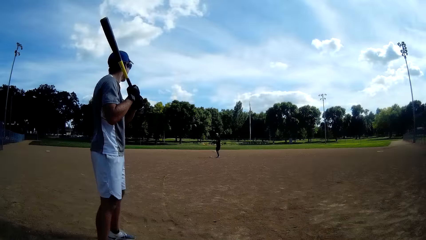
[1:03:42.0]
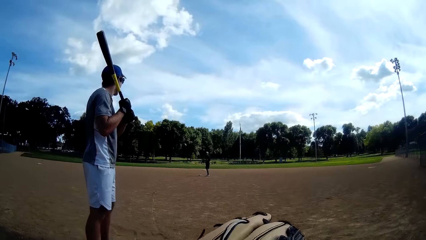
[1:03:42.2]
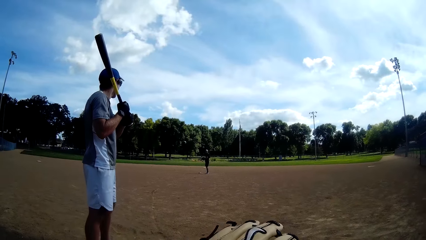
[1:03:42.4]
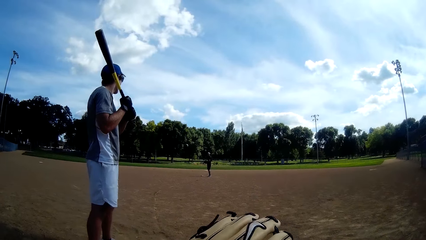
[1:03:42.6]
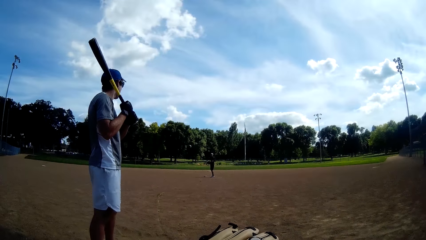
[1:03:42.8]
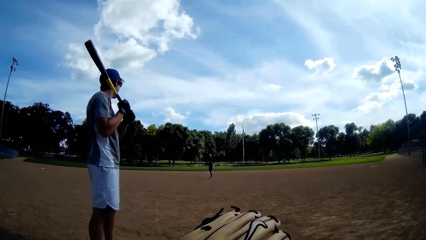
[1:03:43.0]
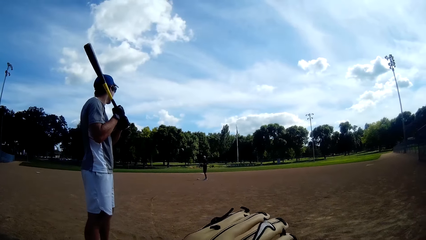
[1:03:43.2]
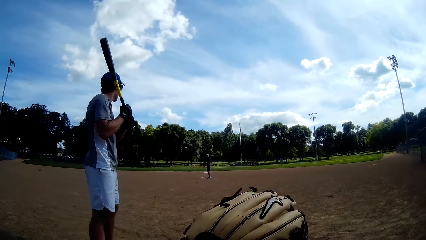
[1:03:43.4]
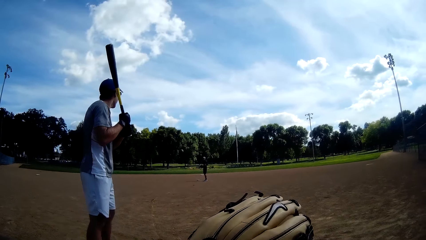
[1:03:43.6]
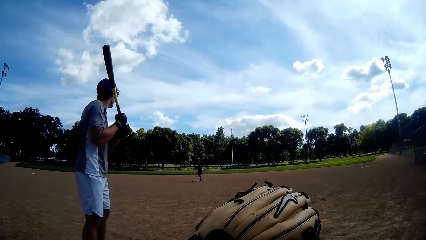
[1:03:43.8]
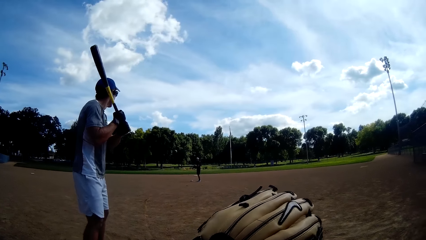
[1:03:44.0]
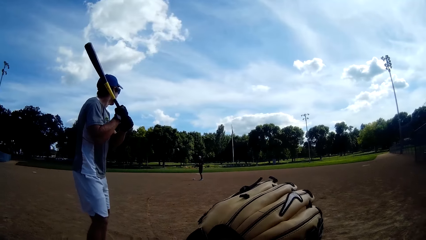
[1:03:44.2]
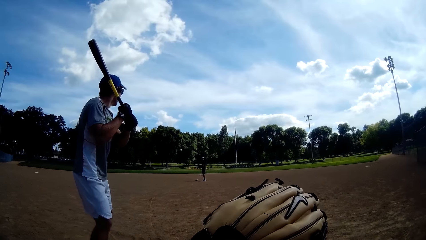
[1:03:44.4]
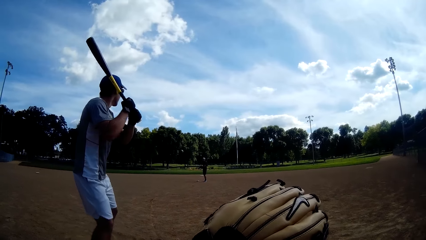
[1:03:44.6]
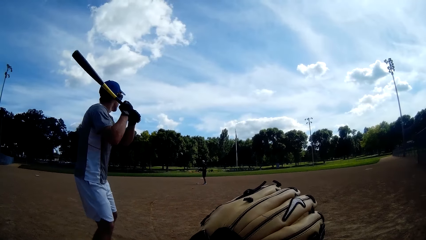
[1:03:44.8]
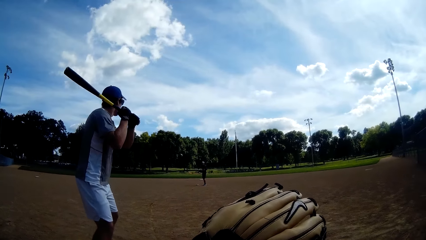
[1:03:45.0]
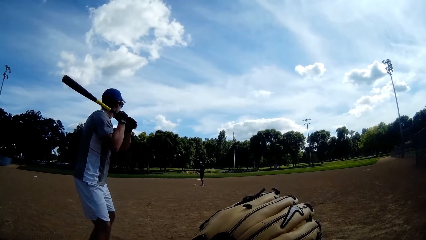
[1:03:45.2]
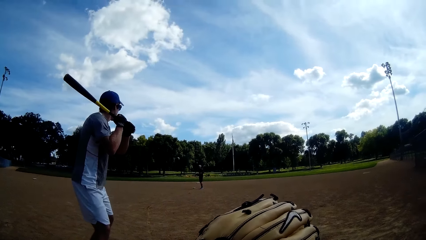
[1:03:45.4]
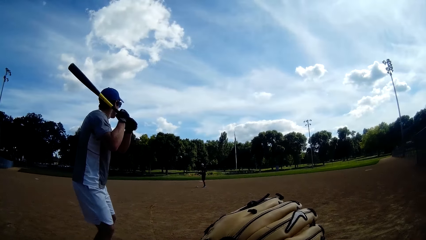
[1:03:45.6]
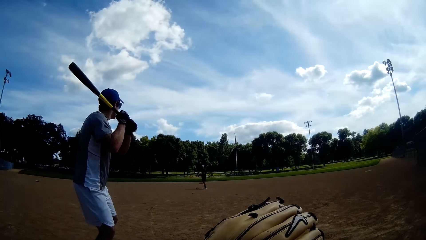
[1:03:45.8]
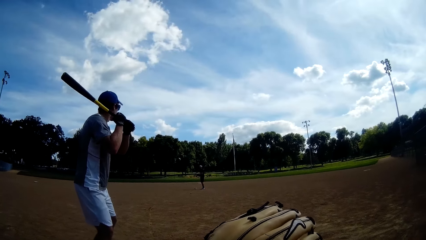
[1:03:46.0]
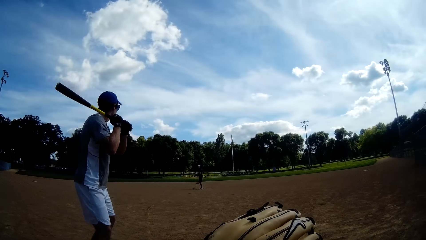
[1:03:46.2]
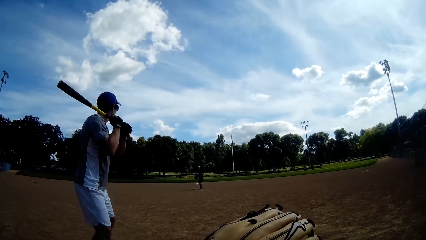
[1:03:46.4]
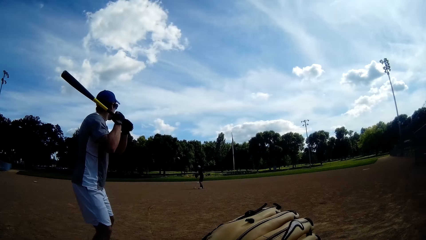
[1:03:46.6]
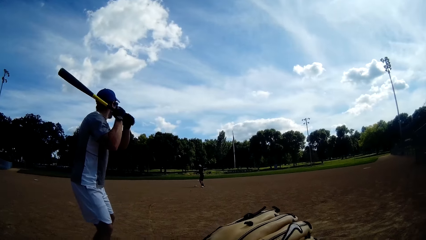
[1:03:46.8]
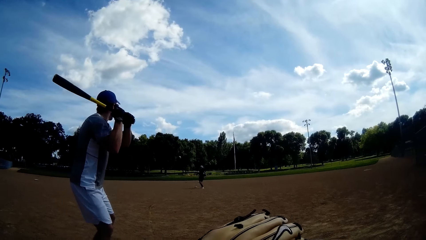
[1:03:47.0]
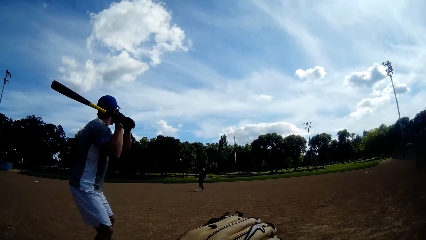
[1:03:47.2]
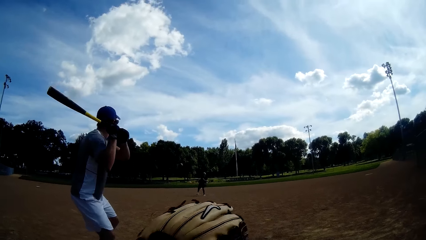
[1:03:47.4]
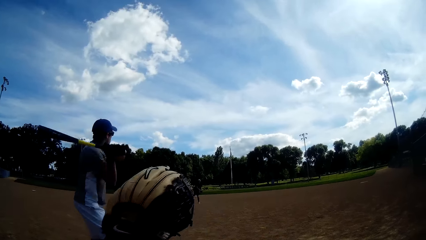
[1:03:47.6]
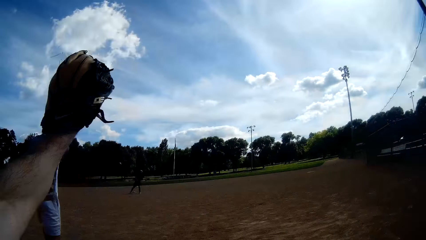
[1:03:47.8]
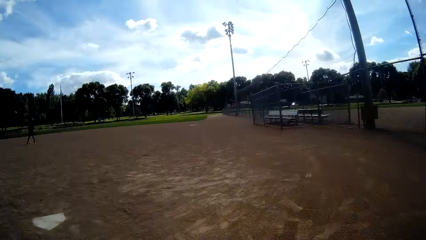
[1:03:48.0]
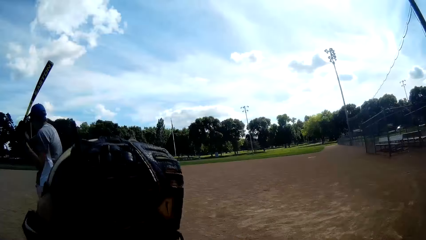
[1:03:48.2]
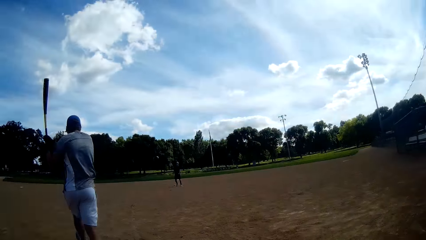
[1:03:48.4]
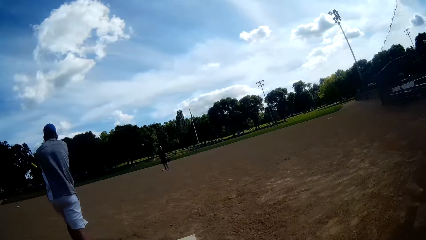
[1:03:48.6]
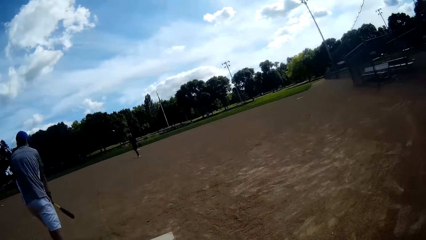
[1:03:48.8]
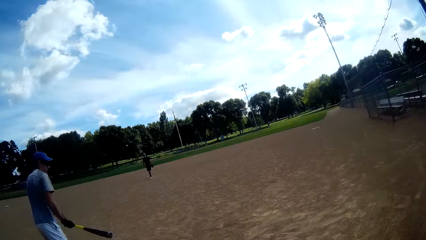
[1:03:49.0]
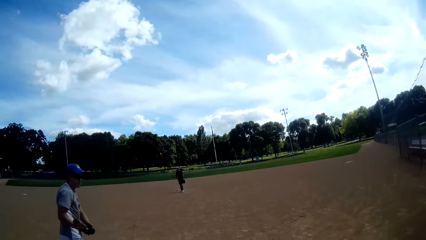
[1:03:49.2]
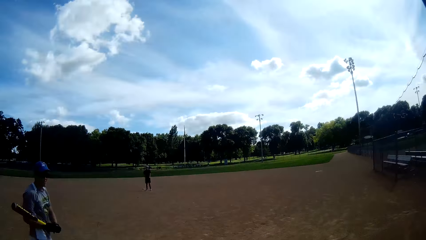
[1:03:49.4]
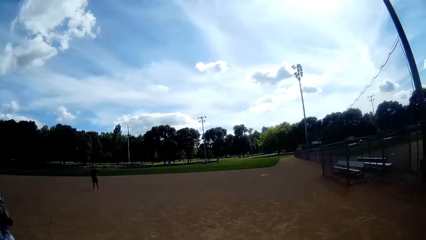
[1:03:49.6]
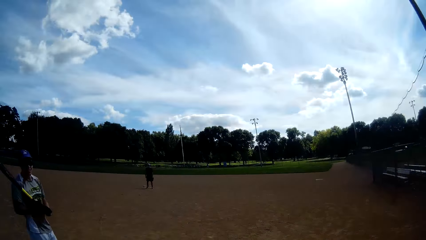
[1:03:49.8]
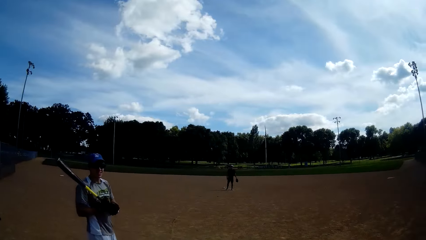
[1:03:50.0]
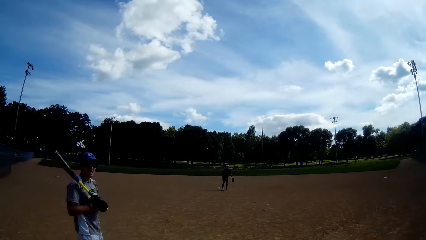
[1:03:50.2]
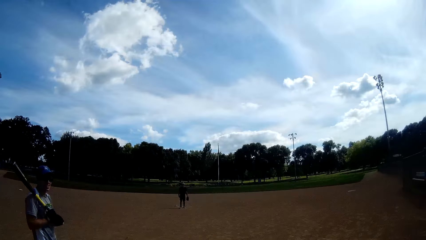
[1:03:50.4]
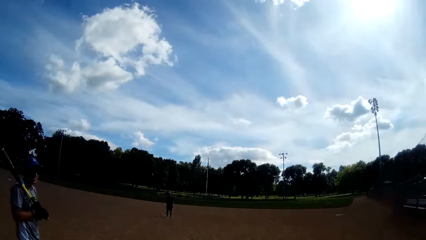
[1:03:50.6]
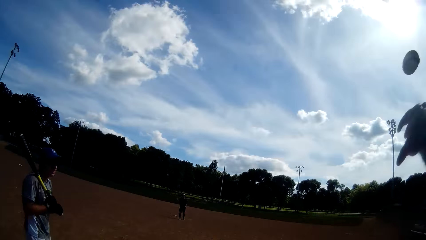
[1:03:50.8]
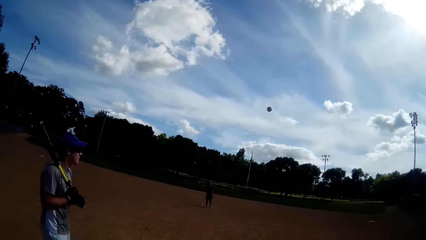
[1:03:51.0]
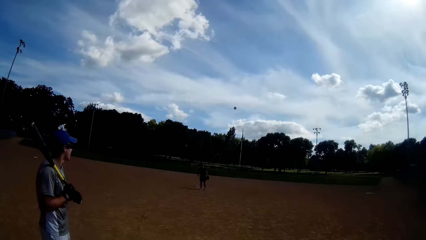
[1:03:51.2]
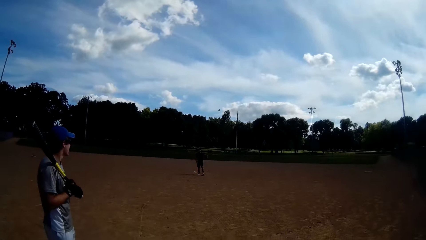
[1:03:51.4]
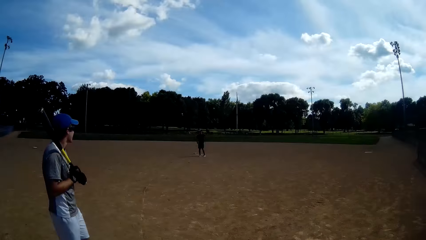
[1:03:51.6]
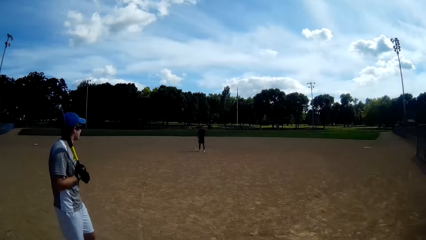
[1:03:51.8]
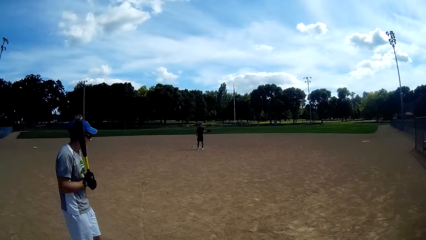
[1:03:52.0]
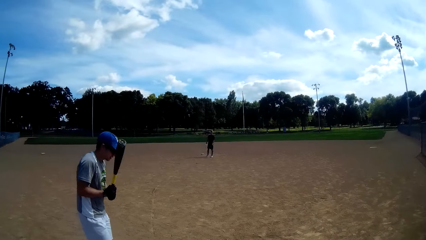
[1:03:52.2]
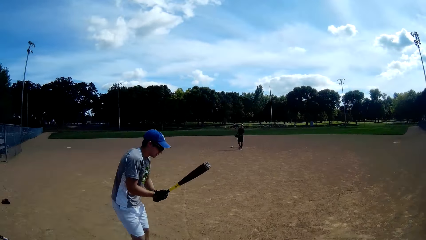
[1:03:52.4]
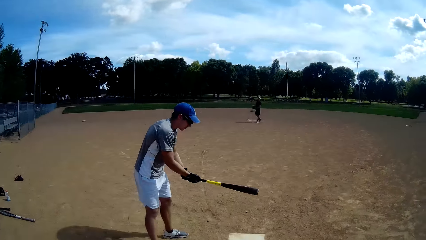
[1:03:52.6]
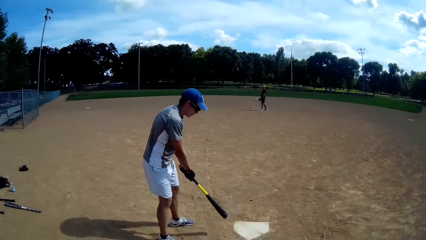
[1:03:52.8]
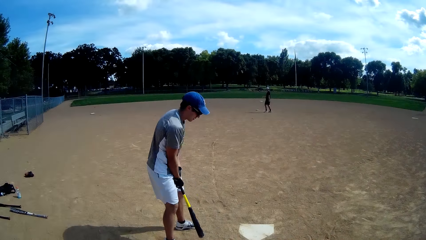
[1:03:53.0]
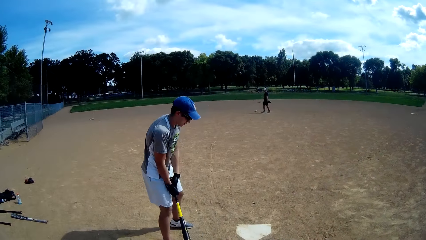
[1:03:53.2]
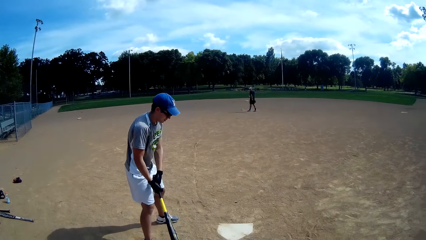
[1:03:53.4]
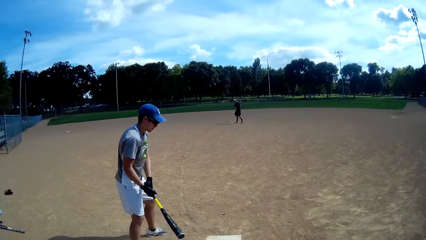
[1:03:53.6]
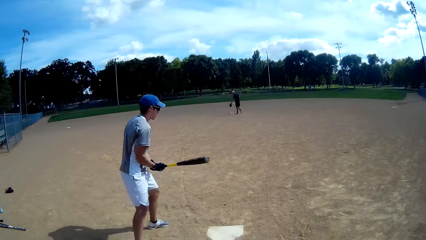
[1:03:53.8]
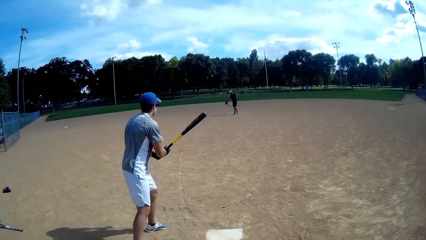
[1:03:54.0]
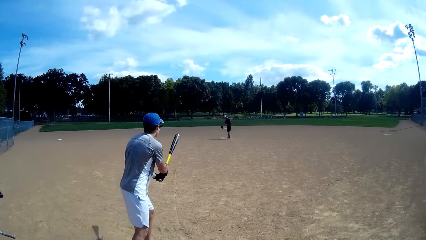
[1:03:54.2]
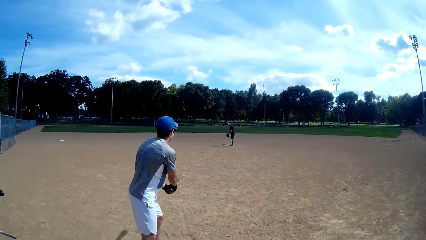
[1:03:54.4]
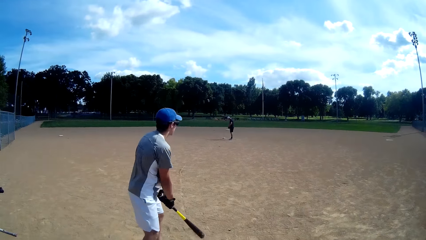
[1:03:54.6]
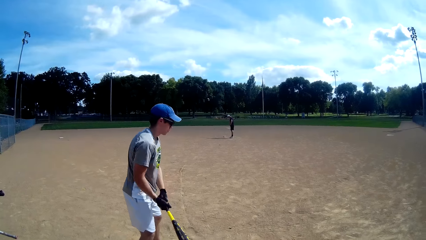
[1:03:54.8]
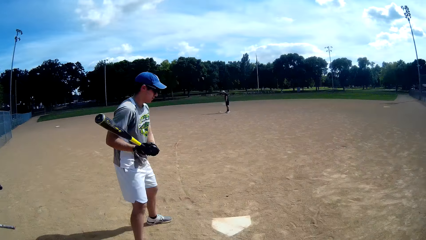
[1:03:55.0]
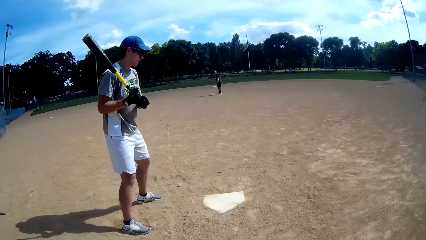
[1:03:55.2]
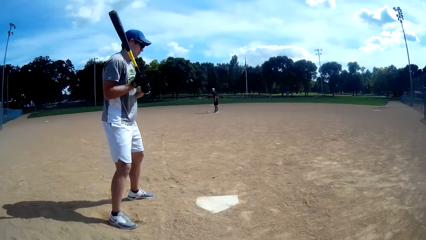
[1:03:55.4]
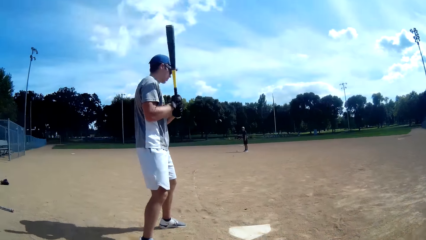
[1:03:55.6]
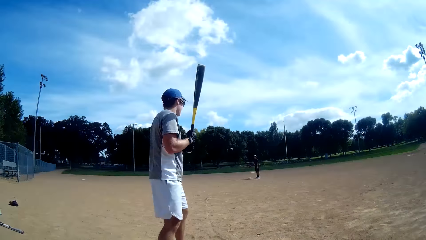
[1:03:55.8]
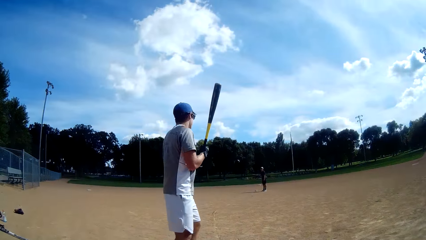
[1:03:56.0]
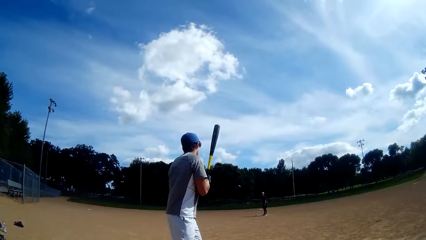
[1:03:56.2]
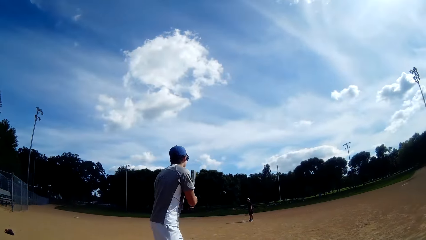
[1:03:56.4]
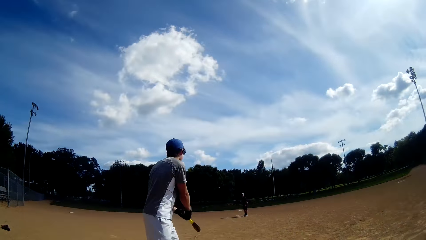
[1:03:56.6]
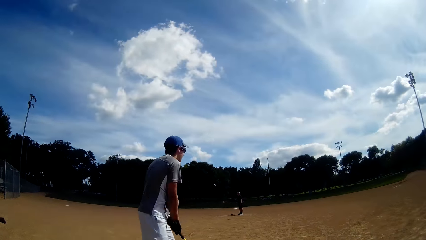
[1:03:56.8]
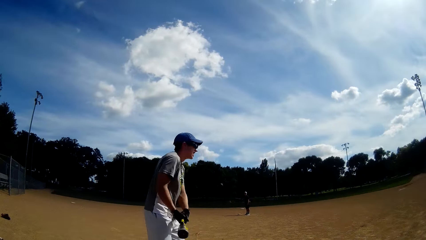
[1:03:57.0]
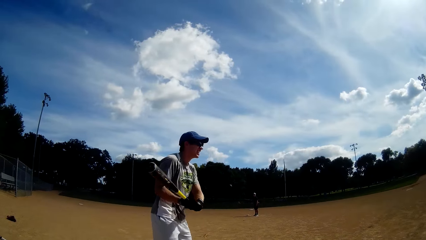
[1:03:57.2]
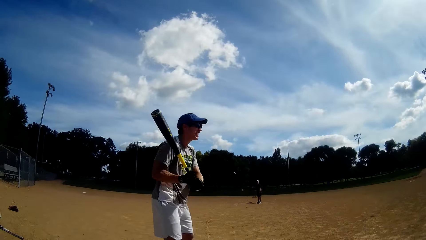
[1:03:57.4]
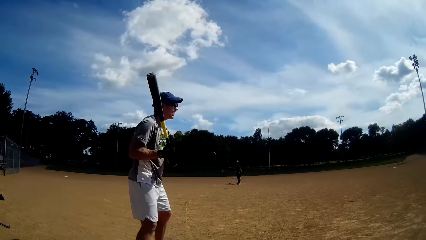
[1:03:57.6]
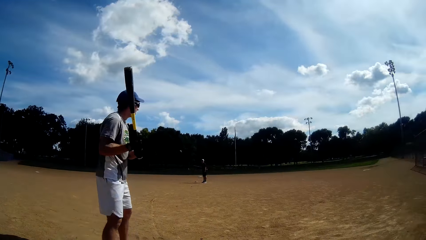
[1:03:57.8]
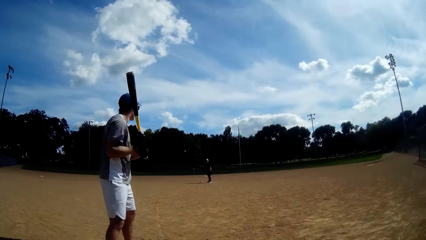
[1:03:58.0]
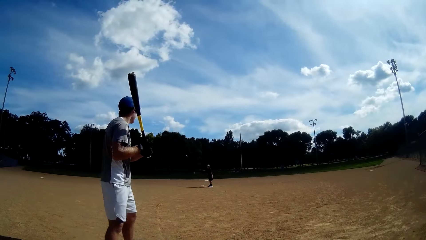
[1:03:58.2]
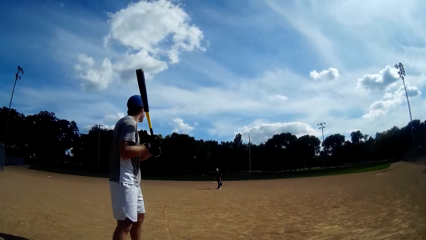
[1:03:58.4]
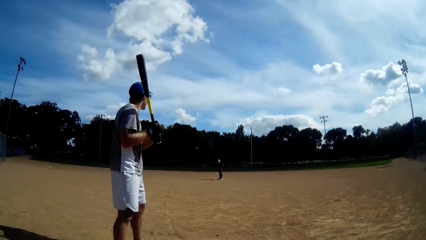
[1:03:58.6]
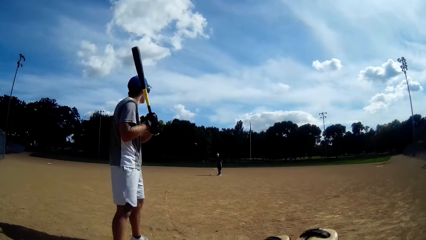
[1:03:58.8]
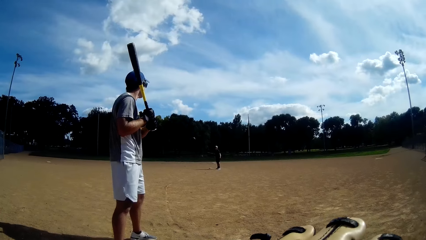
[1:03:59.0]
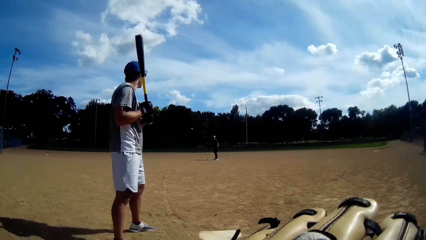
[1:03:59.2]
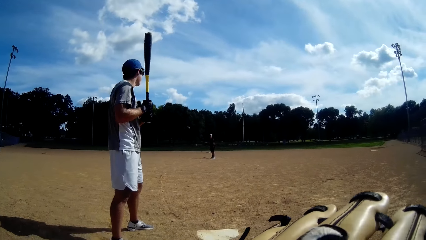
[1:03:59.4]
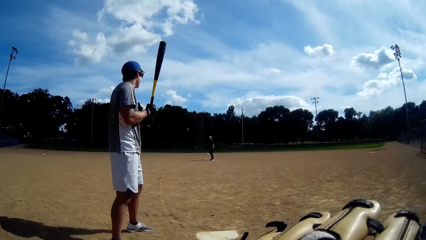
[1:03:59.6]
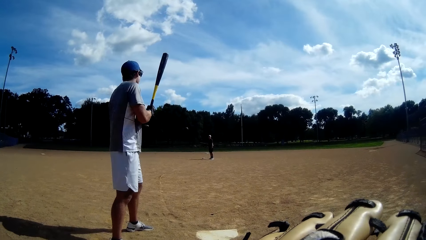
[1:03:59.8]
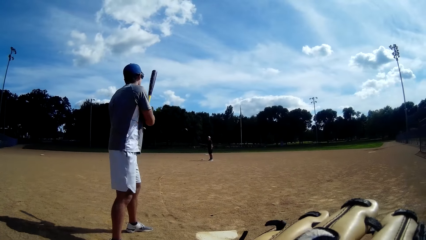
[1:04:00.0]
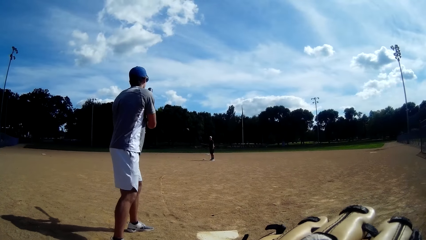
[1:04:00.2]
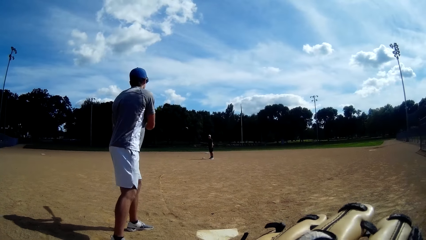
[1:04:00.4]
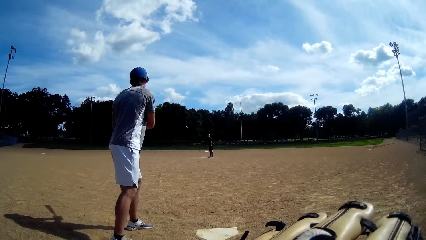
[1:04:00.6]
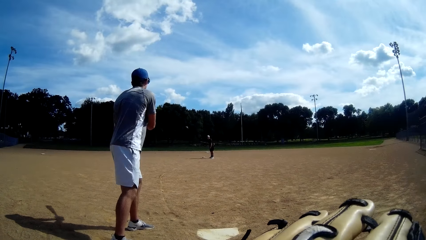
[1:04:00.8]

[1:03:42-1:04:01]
A man lifts the baseball bat. The camera wearer lifts his hand. Another man throws the baseball to the camera wearer. The first man hits the ball with a baseball bat. The camera wearer lifts his hand. The first man lifts the baseball bat. The camera wearer throws the baseball to the other man. The first man puts the baseball bat on the ground and rotates the baseball bat.
